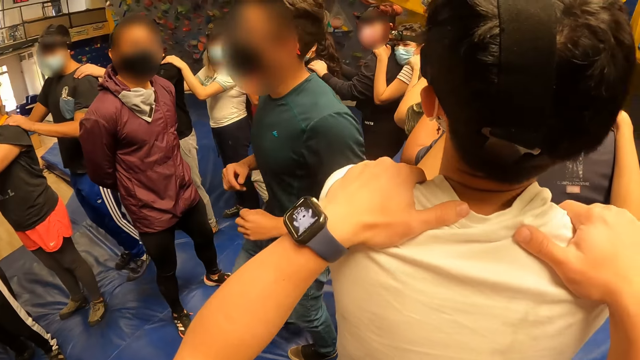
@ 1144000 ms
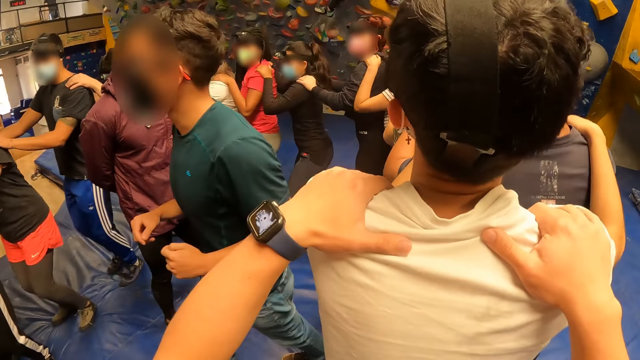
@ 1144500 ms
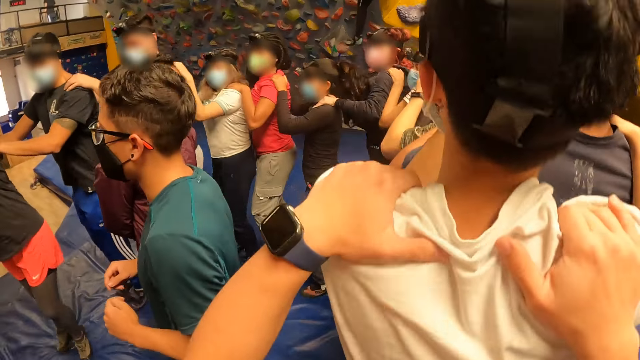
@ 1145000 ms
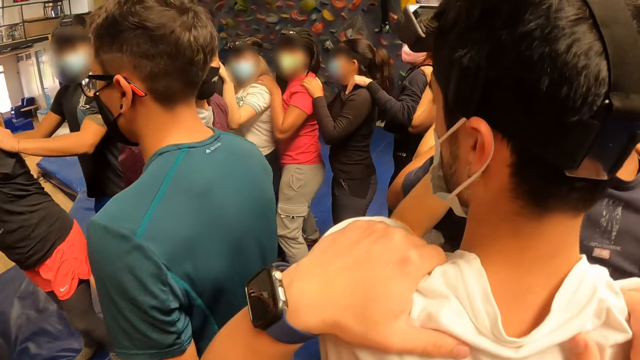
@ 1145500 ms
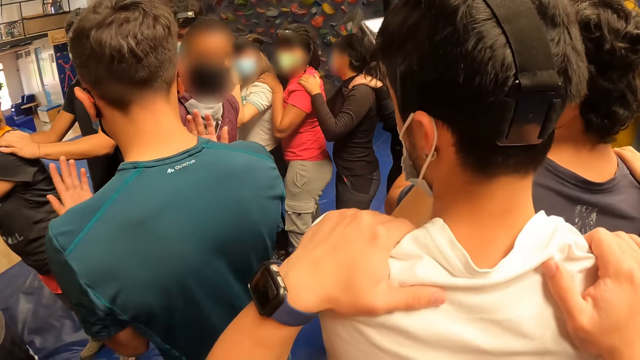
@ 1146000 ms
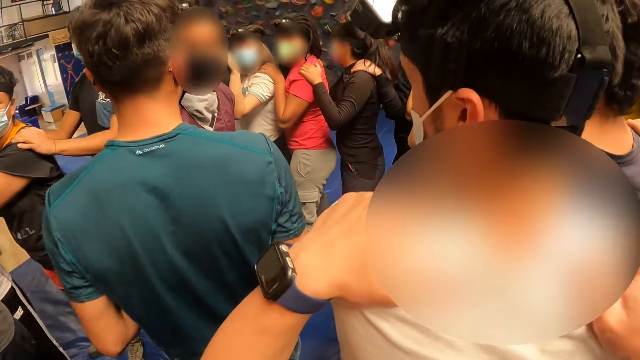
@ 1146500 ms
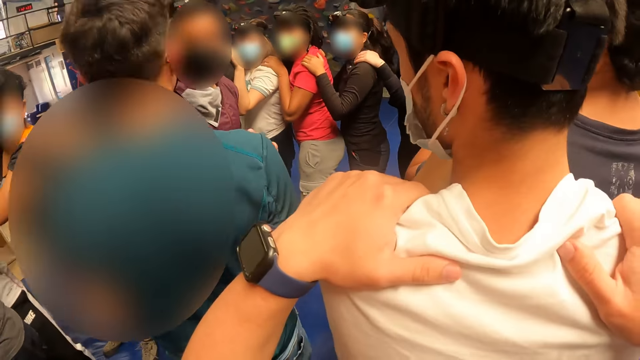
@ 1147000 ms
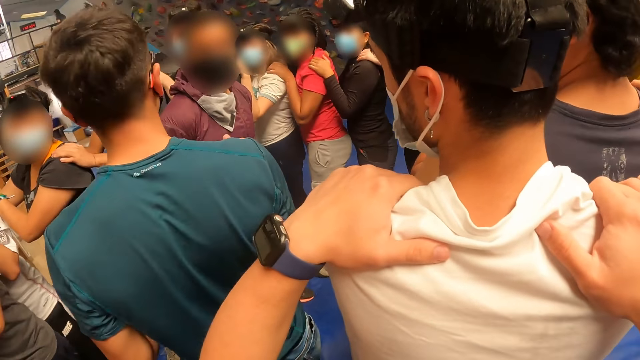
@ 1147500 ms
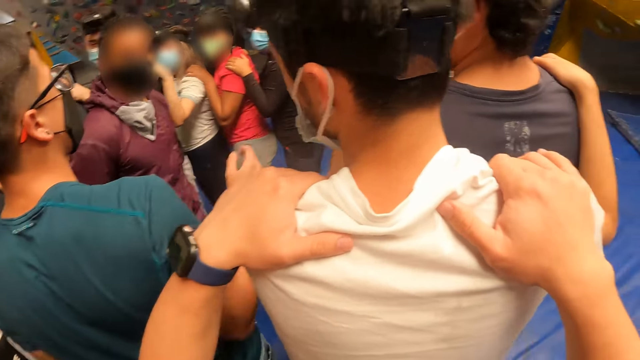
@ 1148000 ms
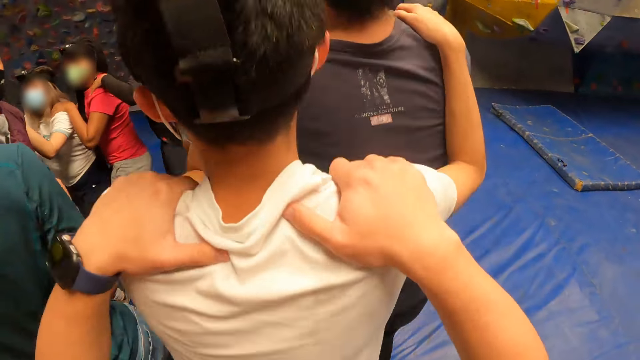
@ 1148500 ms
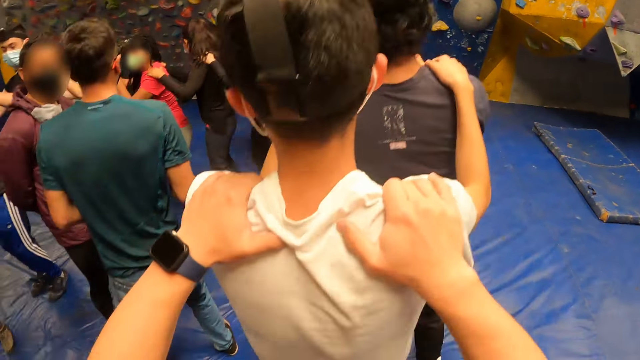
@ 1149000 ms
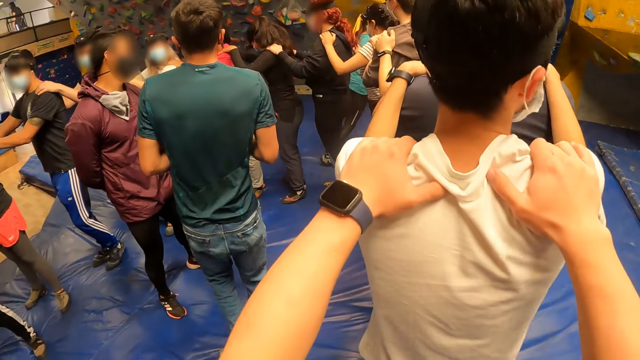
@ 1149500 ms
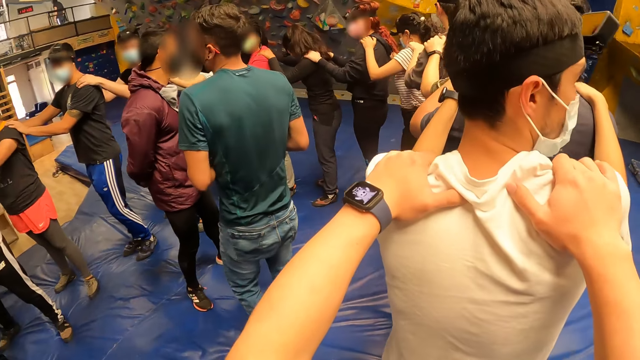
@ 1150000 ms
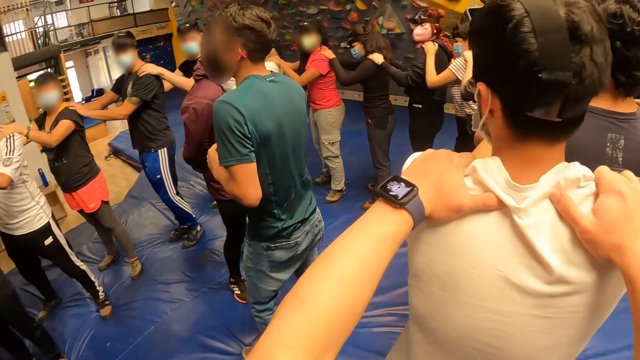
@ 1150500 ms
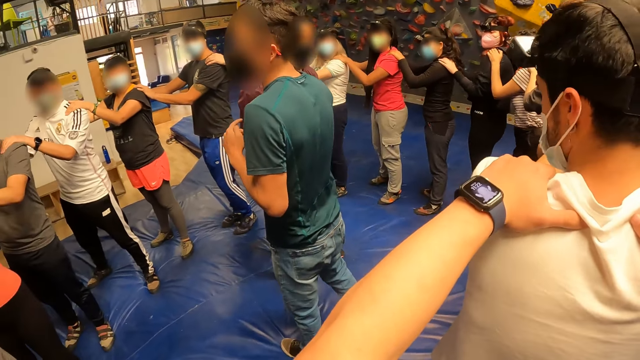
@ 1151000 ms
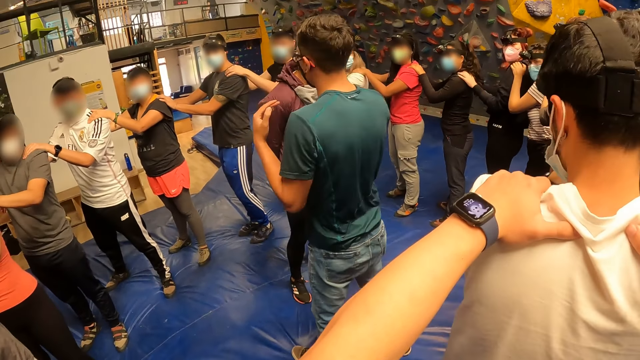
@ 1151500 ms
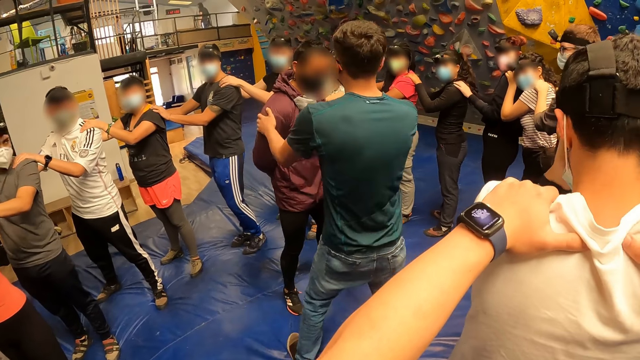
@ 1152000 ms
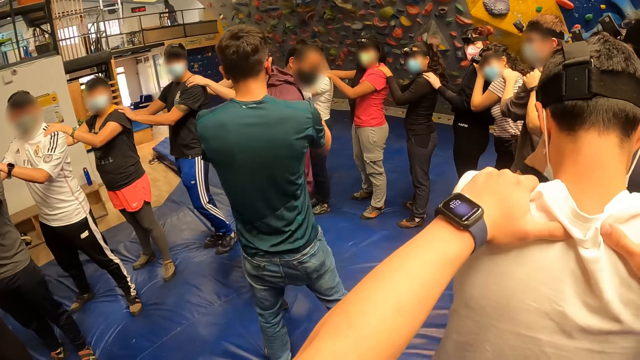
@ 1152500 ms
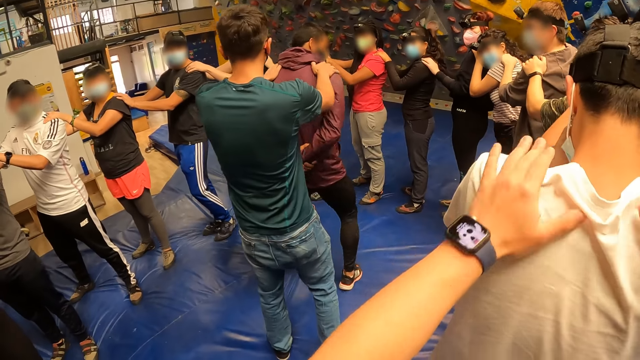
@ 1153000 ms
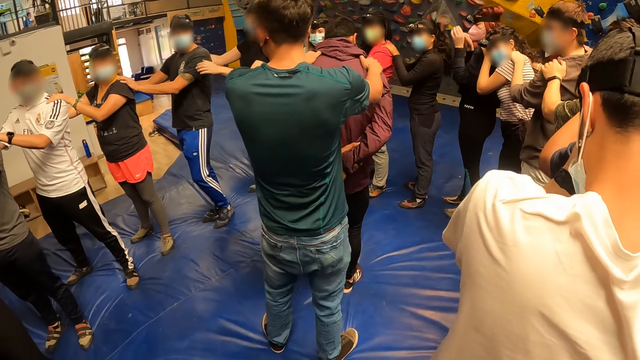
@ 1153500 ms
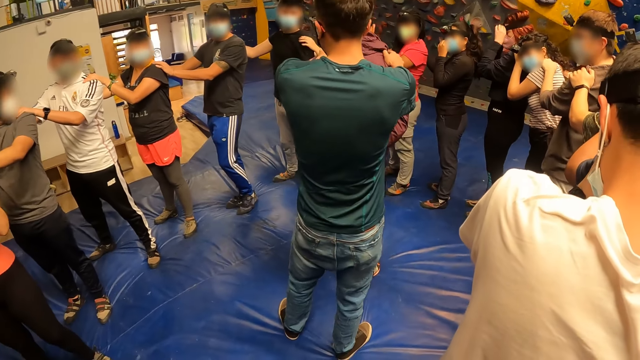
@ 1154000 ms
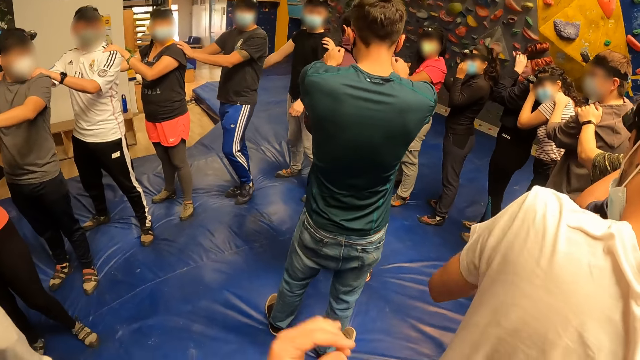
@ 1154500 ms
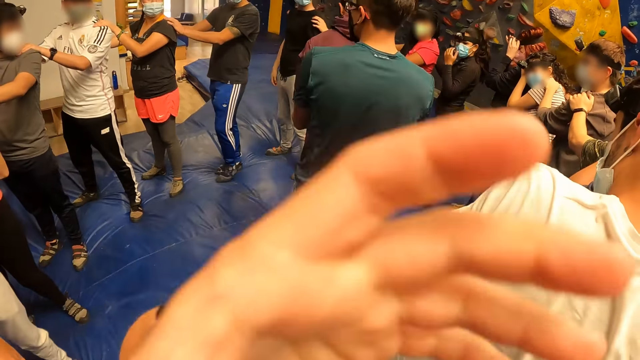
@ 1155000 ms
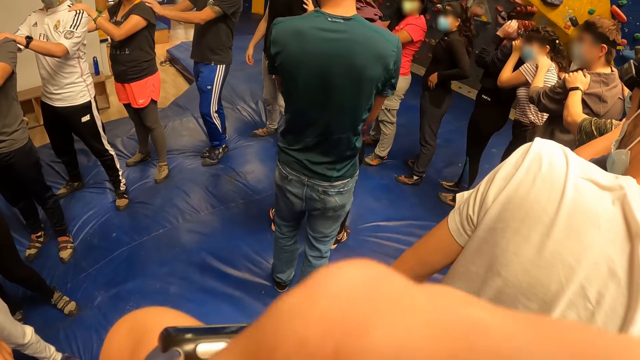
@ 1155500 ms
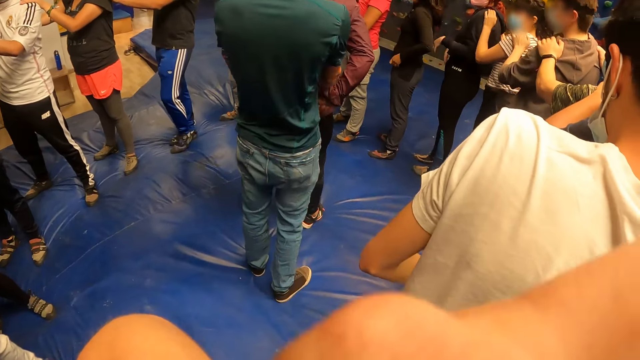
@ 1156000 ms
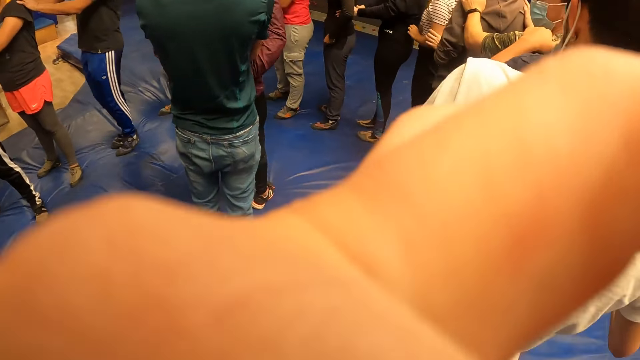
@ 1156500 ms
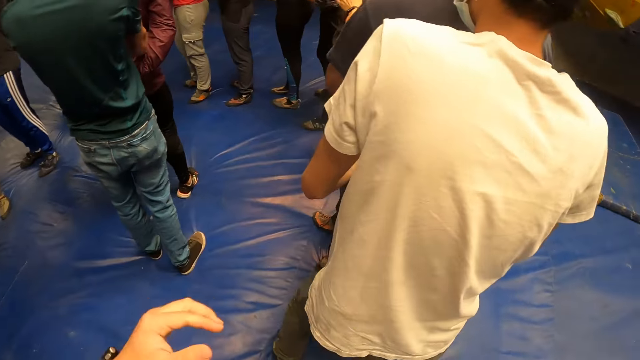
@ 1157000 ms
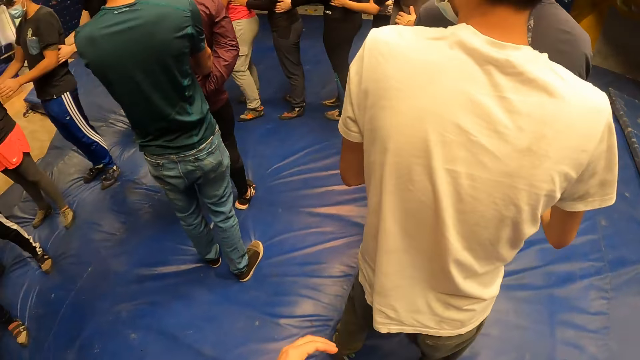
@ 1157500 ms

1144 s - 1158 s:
The man and the camera wearer jump along with other people in the gym. The camera wearer looks around. He jumps. He looks around. The man places both hands on another man's shoulder. The camera wearer removes both hands from a third man's shoulders. The first man removes both hands from the second man's shoulders. The camera wearer touches his face with his left hand.

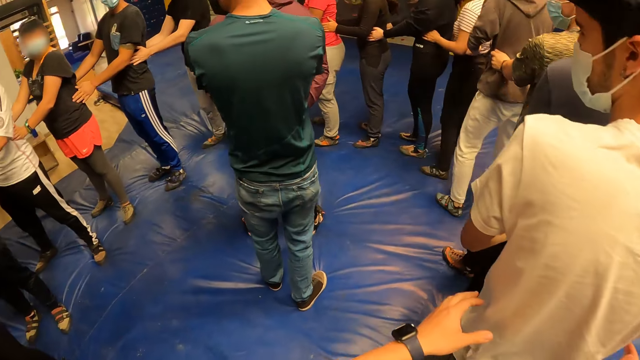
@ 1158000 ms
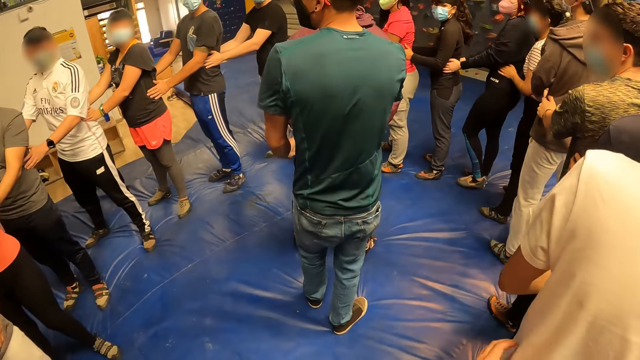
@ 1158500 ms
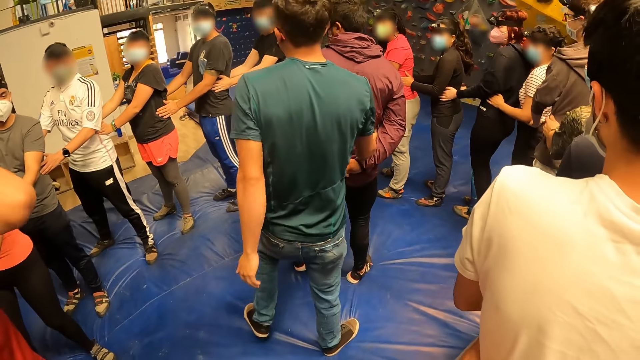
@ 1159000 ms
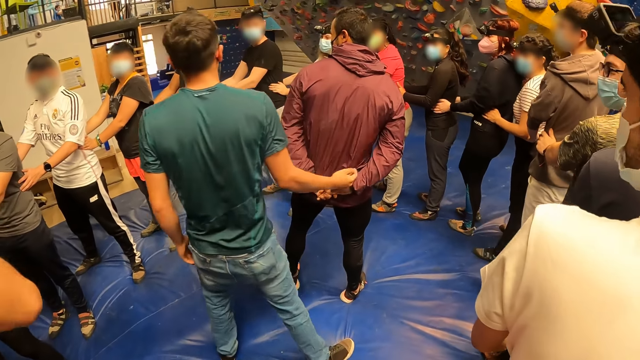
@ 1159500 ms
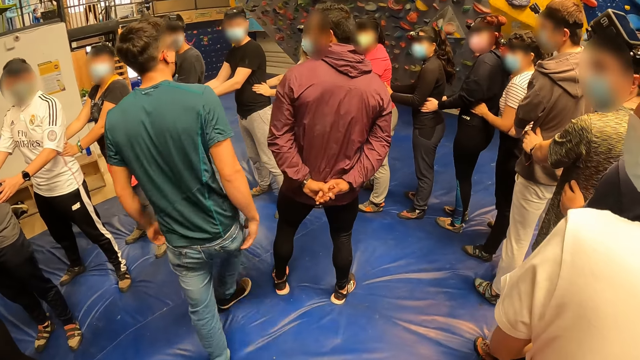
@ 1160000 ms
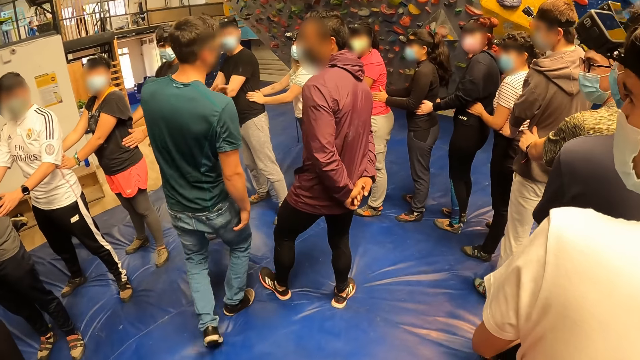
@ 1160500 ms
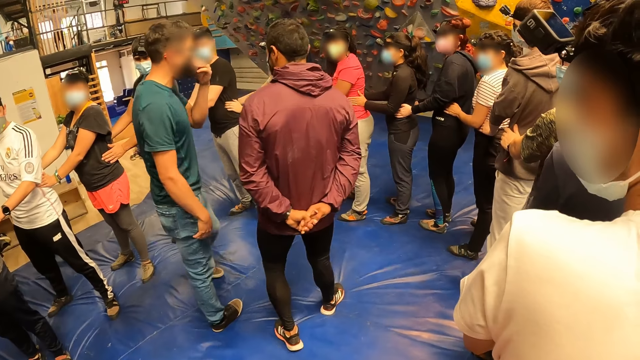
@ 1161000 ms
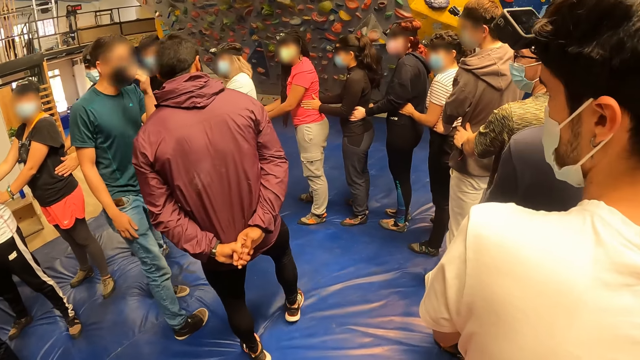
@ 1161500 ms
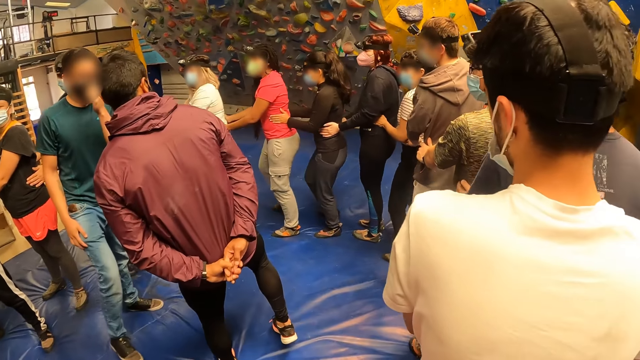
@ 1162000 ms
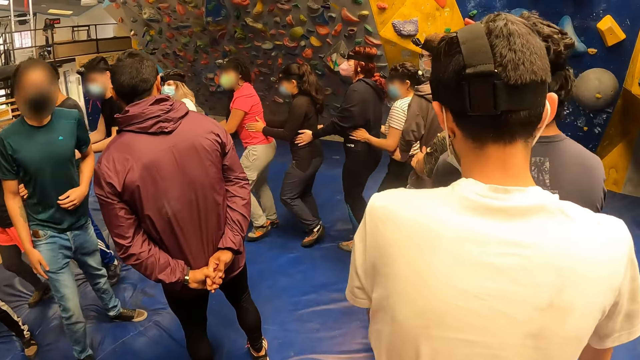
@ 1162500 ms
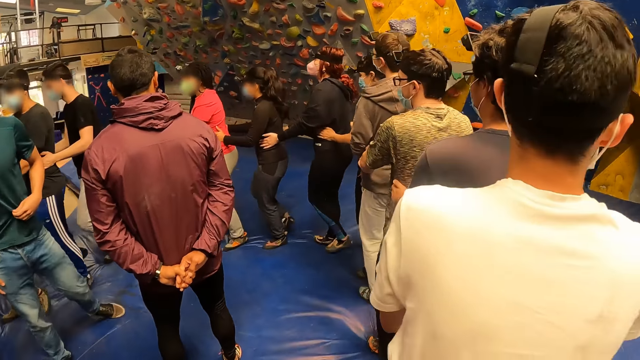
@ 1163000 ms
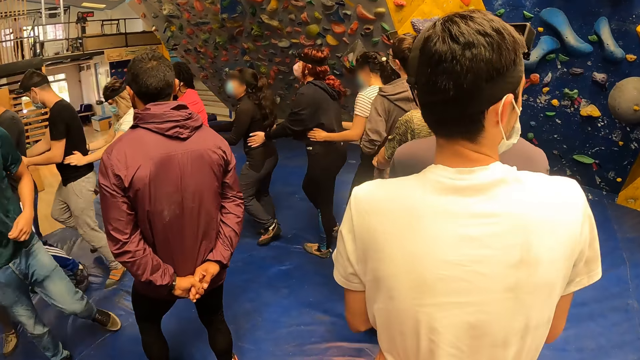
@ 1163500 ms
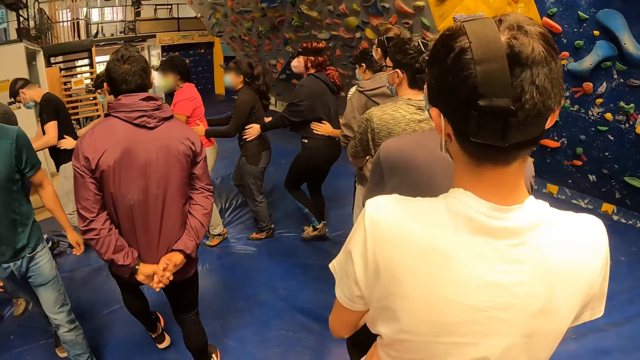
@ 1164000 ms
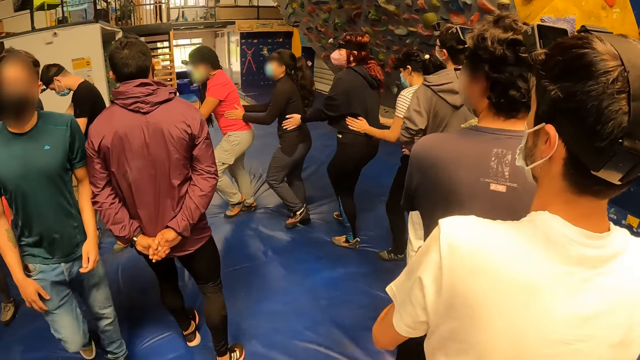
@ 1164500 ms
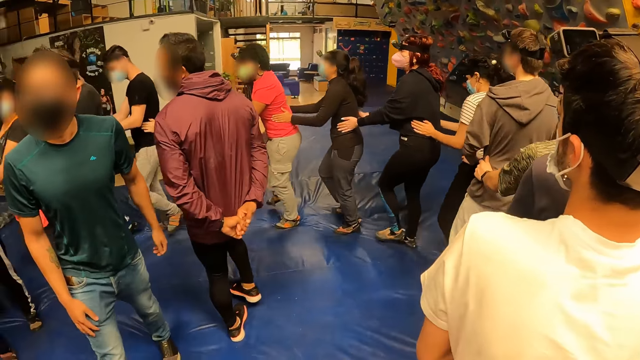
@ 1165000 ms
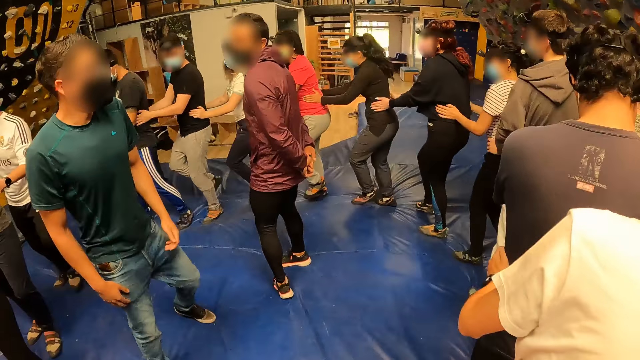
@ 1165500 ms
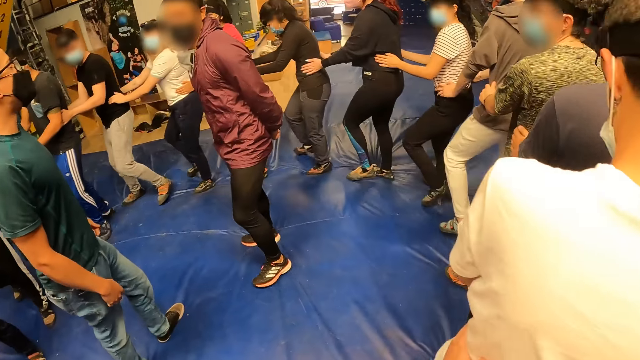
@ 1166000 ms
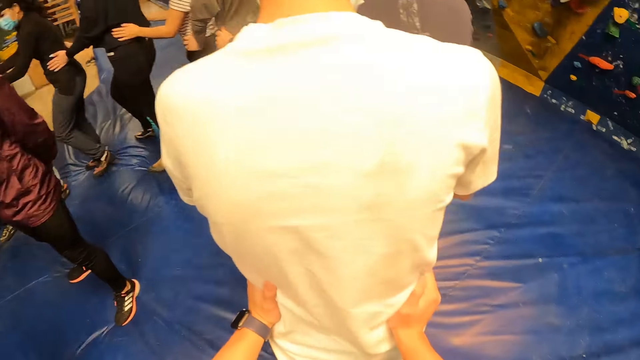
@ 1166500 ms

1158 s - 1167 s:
The camera wearer places both hands on the hips of the man. They look around. They walk in a circle along with others.
